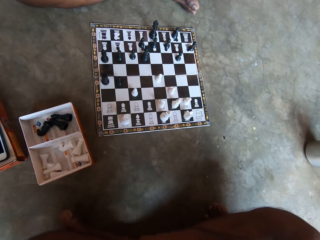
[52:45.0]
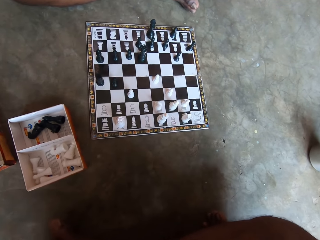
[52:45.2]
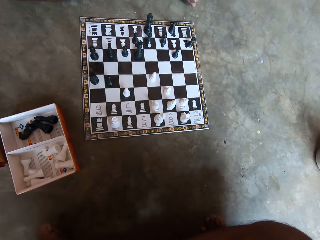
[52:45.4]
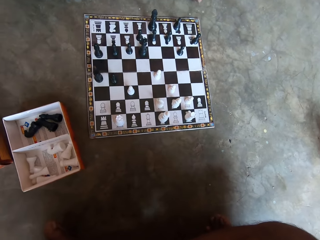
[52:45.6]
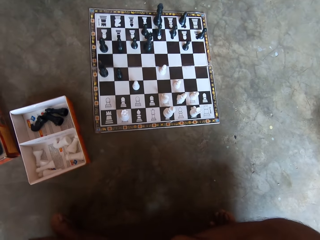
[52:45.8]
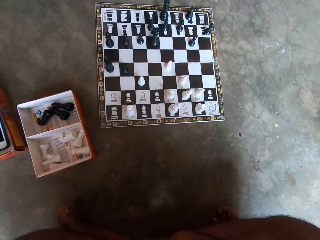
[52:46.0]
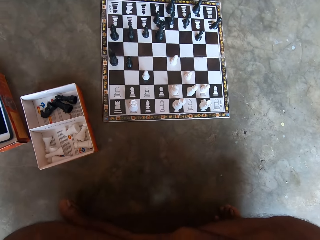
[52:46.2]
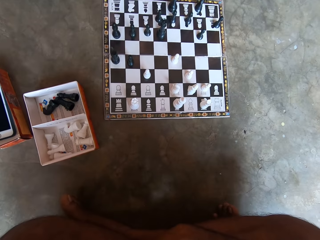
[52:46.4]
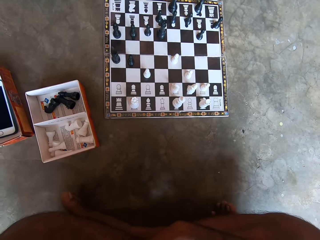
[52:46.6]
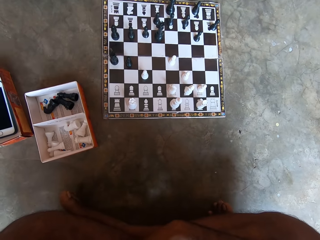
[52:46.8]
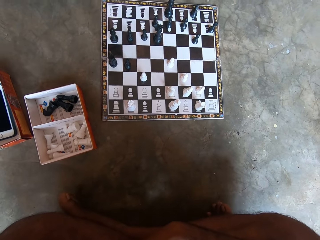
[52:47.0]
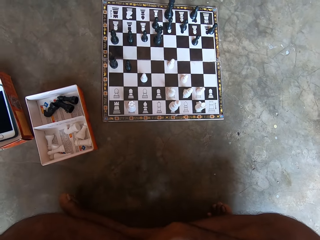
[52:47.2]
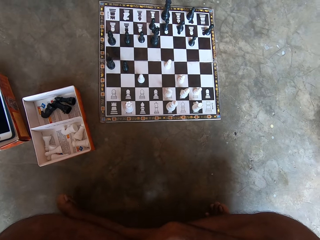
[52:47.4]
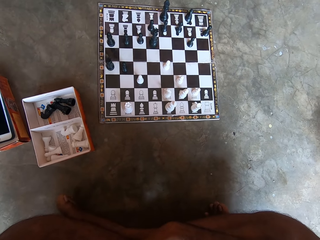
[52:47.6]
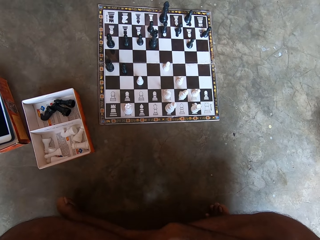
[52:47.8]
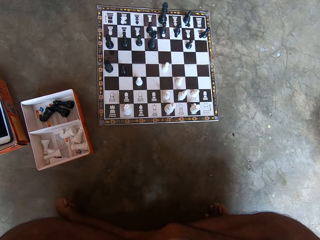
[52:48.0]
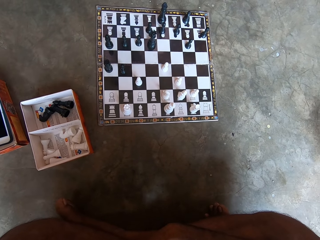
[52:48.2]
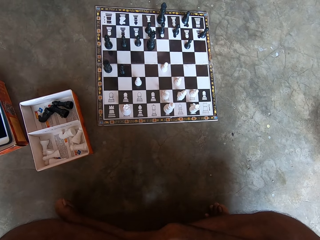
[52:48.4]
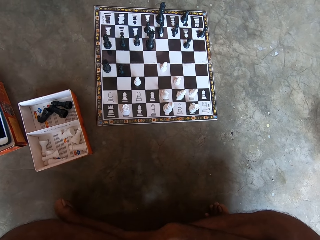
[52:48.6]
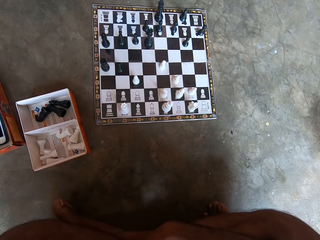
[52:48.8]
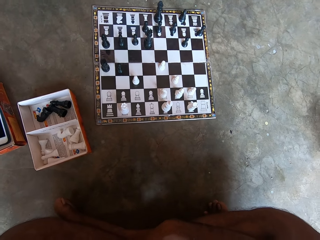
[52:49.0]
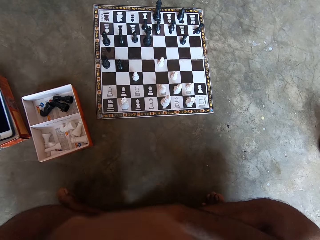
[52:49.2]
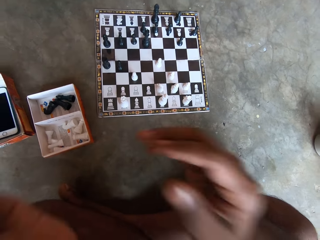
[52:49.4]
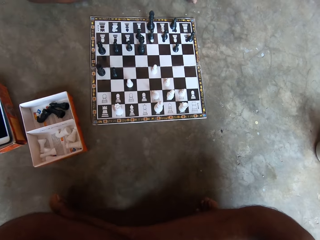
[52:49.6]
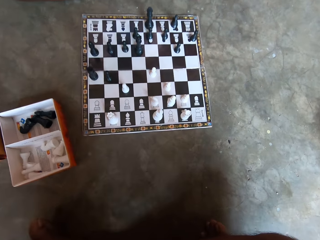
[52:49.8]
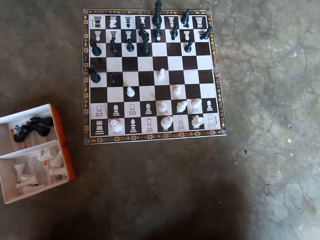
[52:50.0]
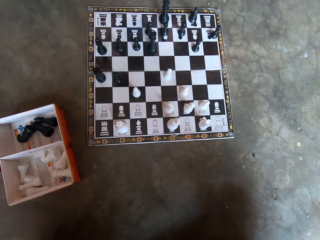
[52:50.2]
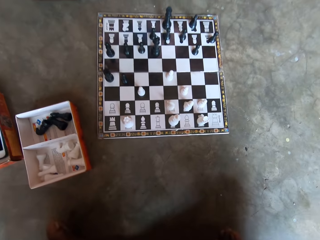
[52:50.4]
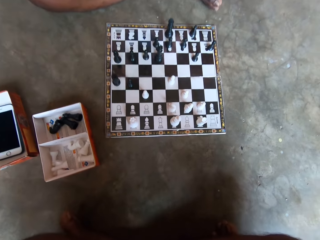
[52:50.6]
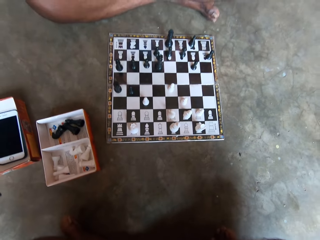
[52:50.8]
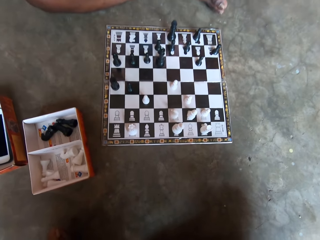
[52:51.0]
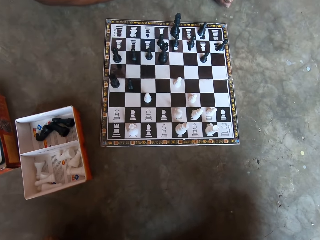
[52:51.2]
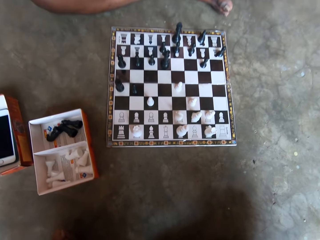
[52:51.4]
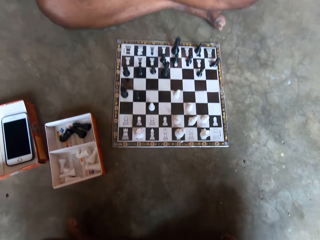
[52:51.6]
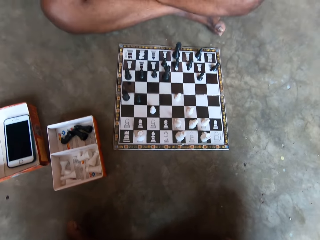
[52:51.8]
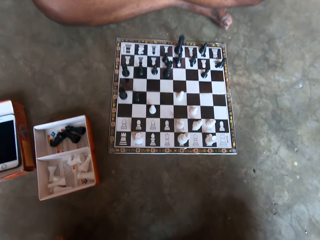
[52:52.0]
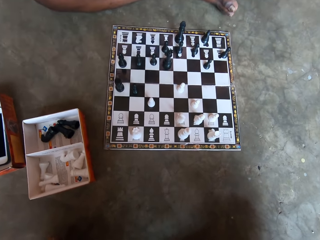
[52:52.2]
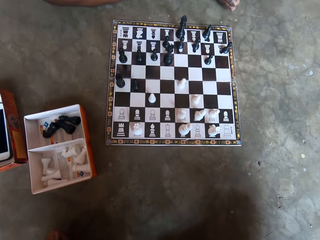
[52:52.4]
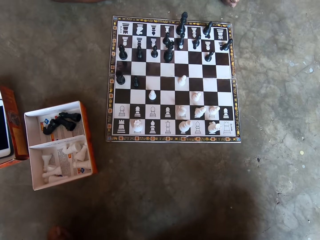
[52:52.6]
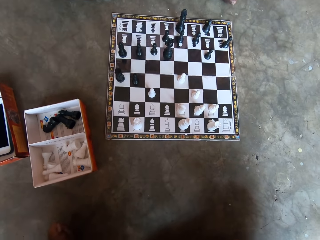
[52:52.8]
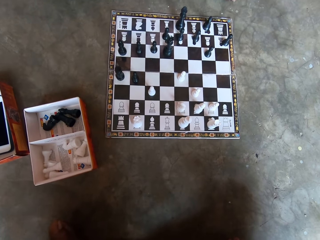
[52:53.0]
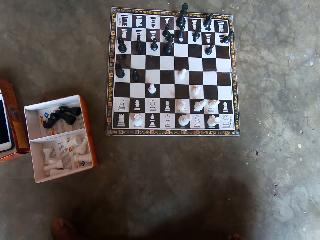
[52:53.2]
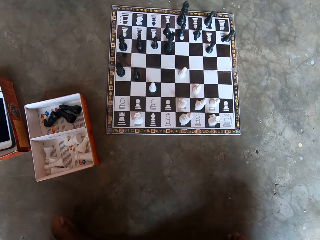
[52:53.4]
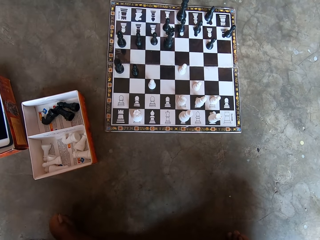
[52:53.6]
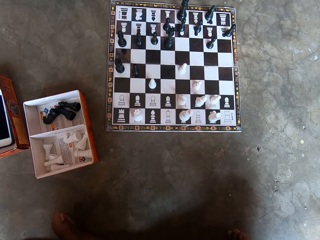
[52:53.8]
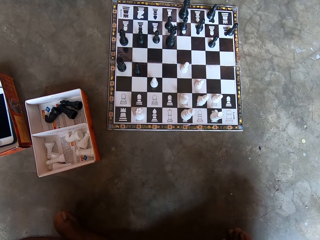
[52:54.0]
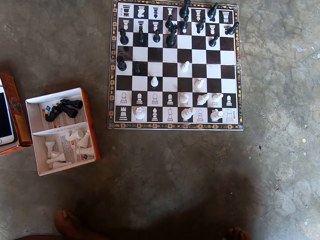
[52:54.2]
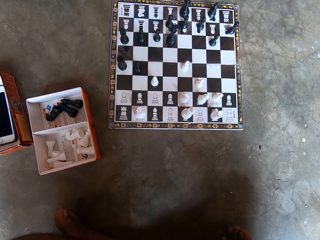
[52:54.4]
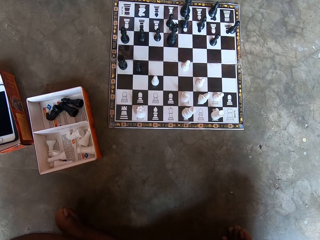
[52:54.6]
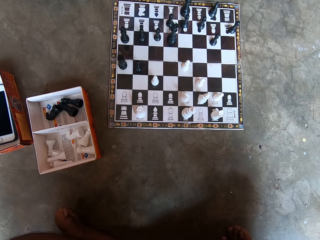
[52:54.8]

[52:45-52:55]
The camera wearer looks at the chess board.

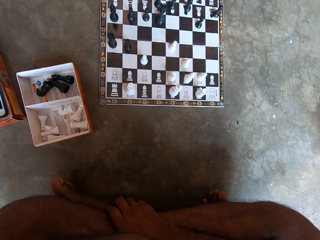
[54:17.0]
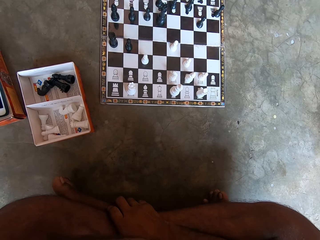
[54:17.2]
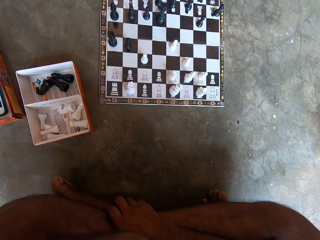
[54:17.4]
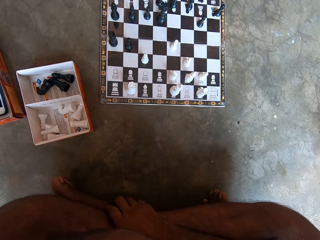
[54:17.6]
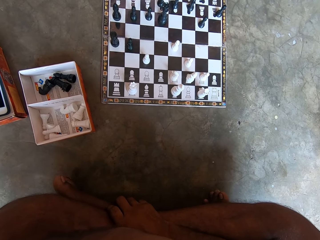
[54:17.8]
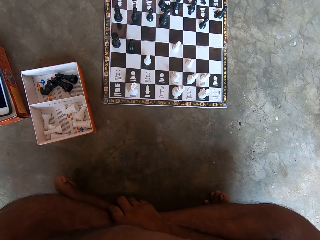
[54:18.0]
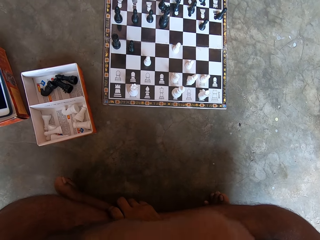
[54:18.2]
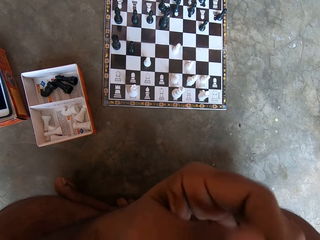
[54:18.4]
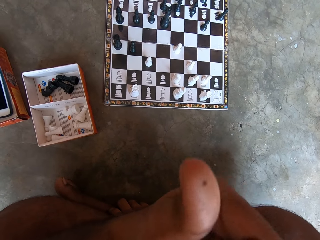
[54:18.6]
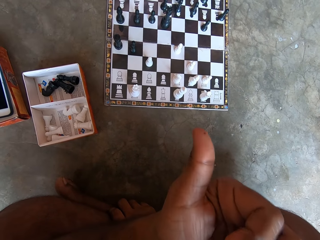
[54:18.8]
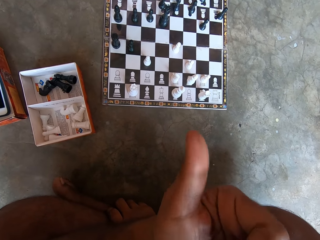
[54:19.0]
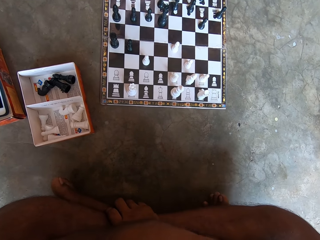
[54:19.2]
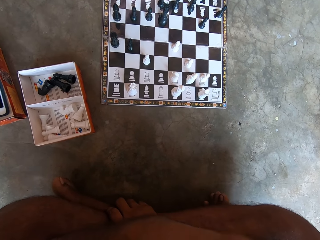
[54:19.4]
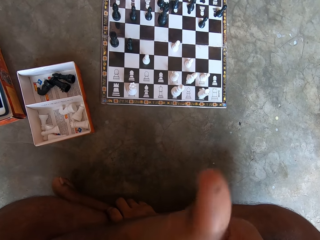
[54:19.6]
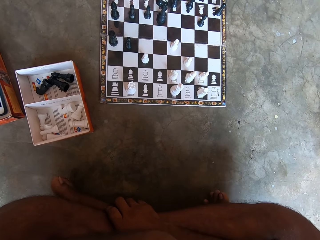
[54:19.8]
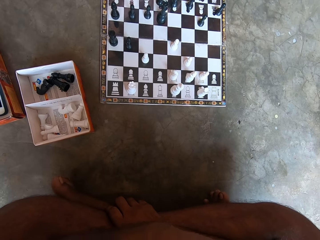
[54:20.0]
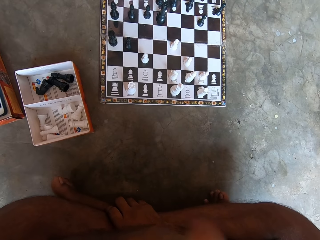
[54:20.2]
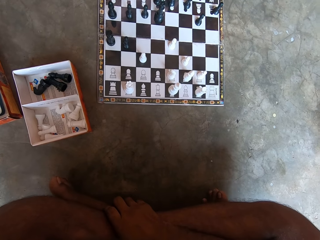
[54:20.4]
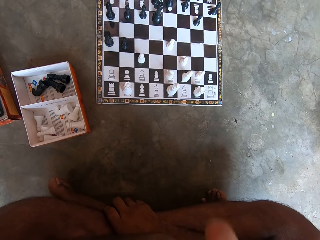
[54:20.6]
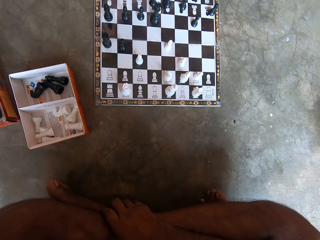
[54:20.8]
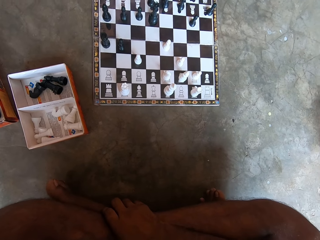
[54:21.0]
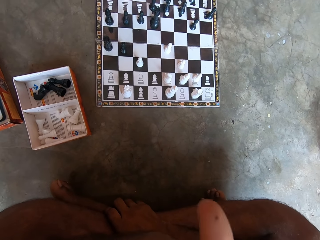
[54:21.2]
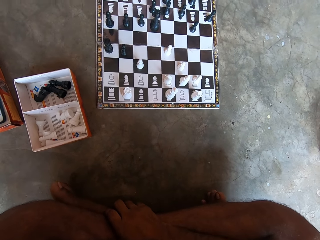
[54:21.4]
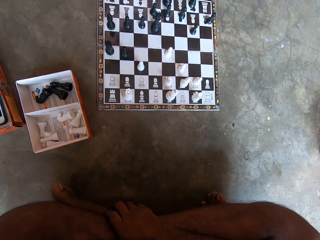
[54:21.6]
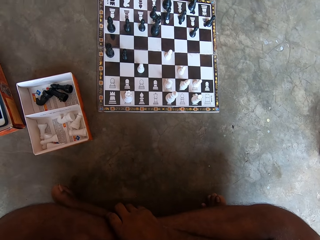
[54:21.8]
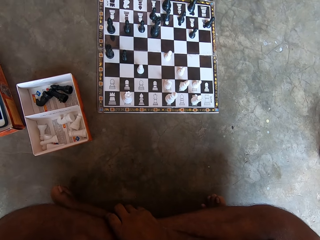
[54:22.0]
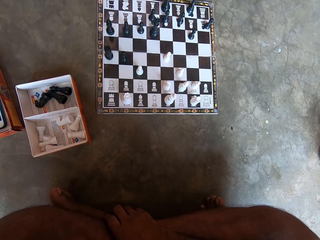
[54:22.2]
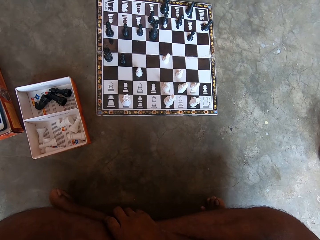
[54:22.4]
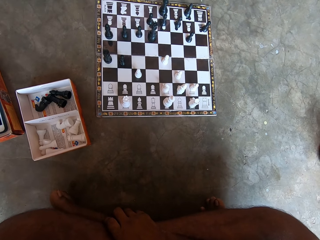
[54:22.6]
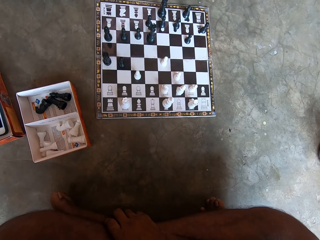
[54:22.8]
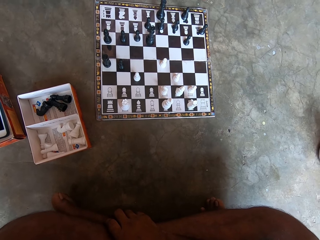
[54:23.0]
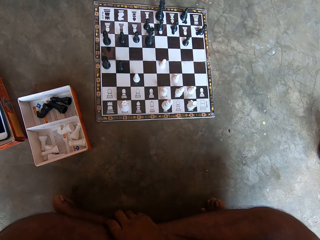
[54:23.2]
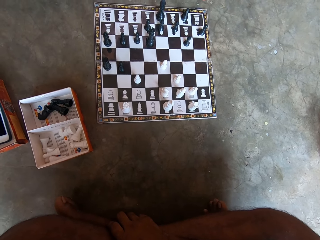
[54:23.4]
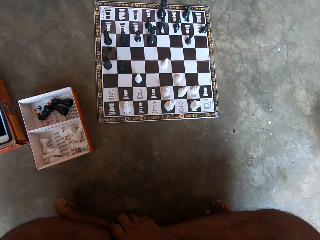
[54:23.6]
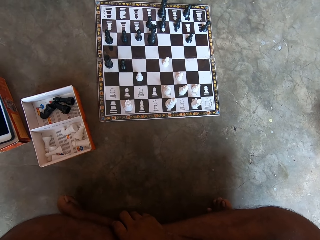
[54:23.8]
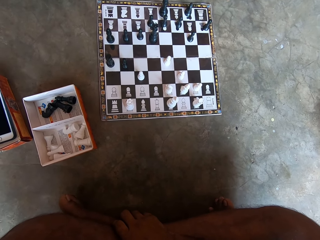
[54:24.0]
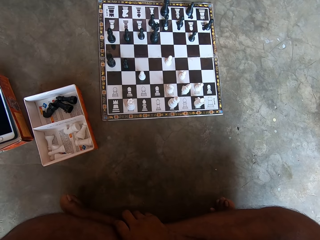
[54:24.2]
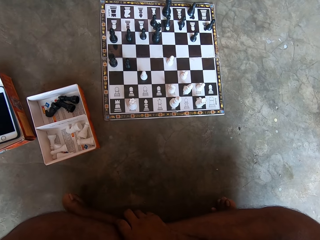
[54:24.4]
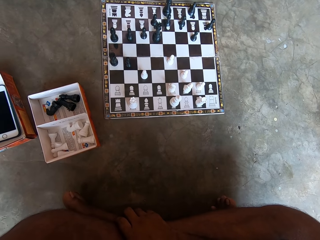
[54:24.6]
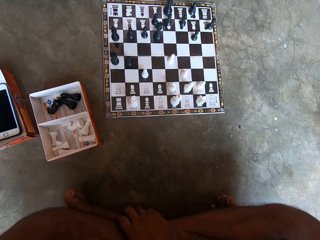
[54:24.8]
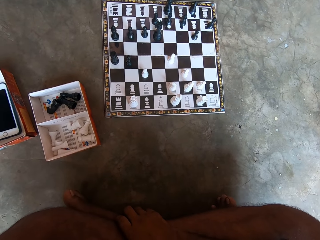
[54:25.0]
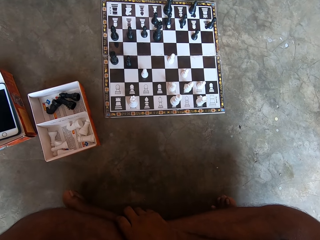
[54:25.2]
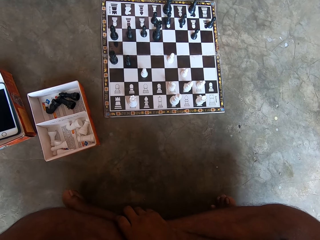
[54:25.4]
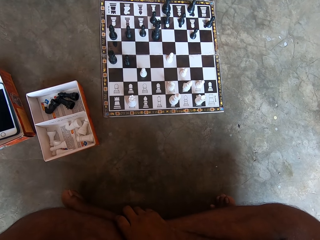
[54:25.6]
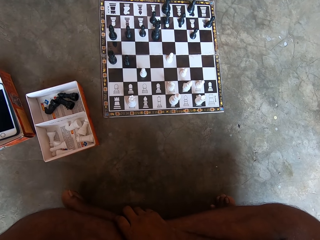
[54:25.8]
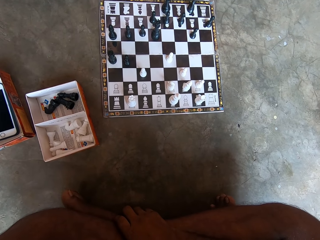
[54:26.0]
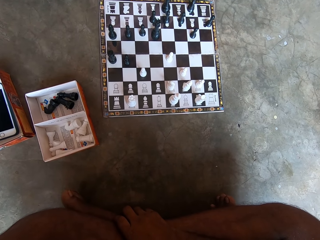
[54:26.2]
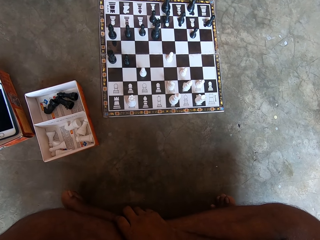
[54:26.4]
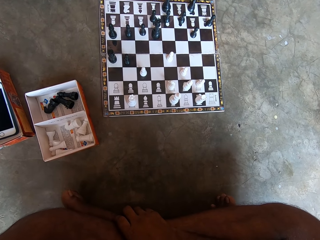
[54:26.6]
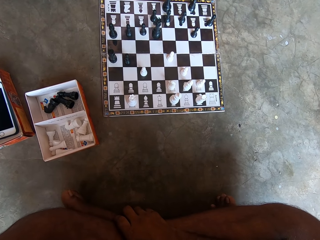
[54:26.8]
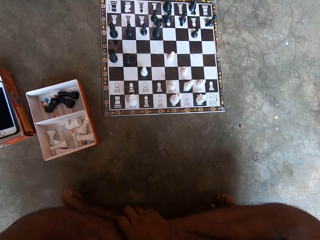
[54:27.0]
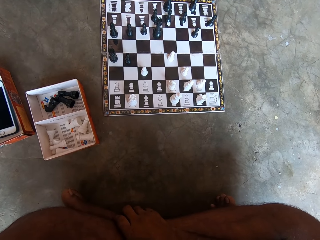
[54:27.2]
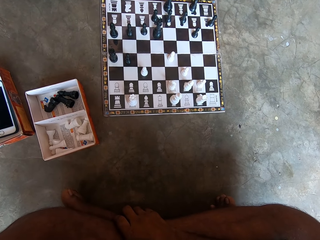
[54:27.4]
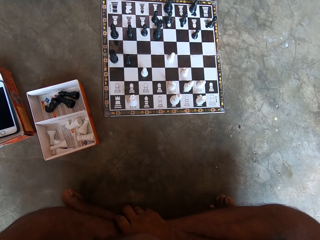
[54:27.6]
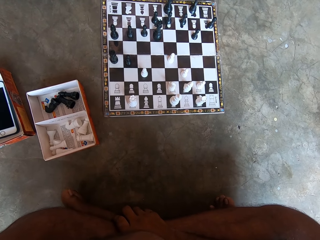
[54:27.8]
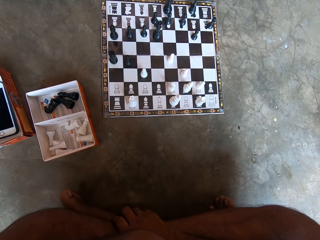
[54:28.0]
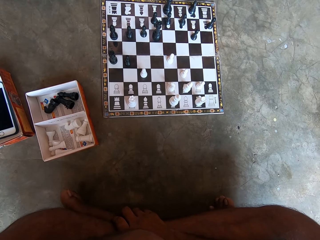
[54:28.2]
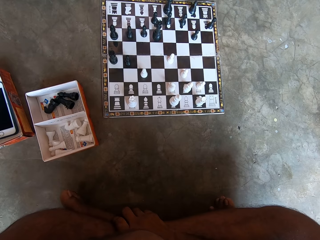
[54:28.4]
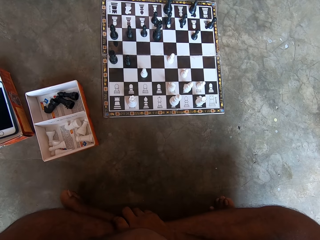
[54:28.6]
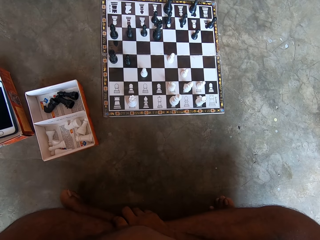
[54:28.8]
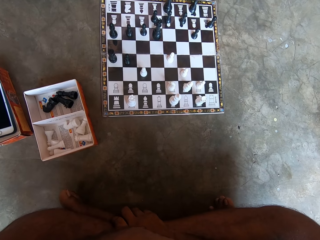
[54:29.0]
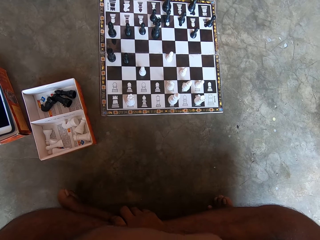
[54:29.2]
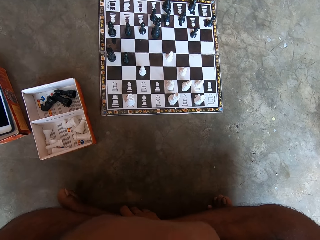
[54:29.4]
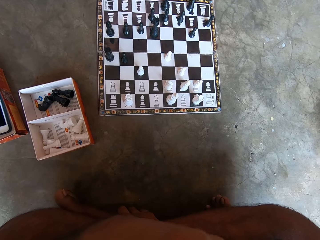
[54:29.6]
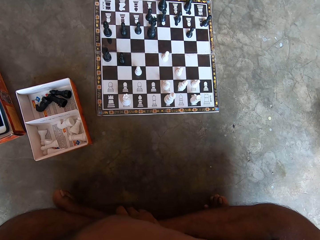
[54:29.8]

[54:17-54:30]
The camera wearer stretches his left hand. He fidgets. He looks at a chess board.
